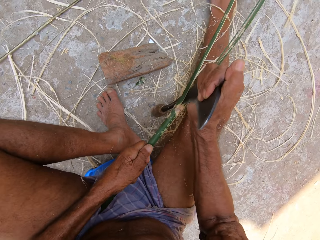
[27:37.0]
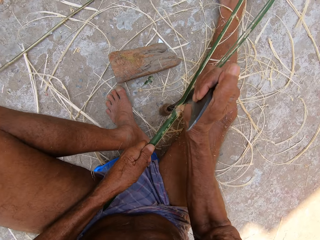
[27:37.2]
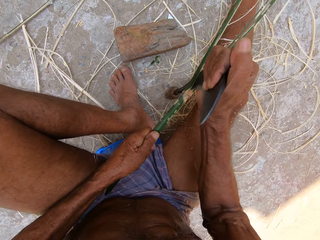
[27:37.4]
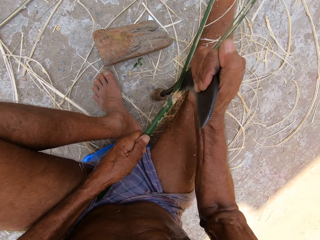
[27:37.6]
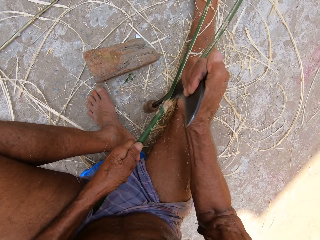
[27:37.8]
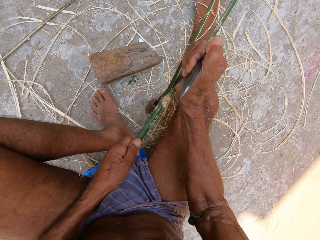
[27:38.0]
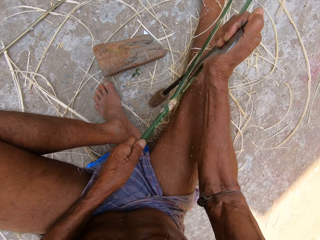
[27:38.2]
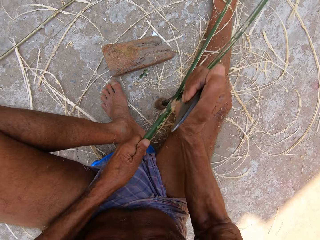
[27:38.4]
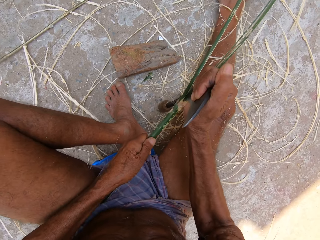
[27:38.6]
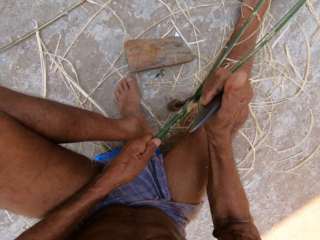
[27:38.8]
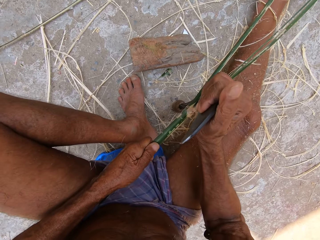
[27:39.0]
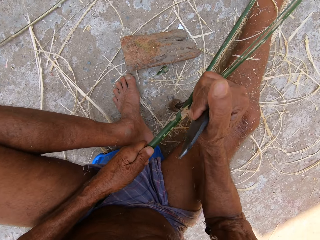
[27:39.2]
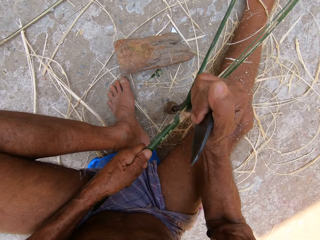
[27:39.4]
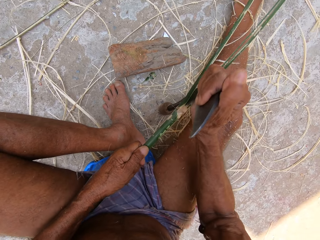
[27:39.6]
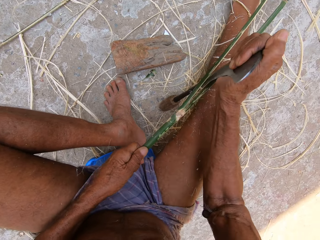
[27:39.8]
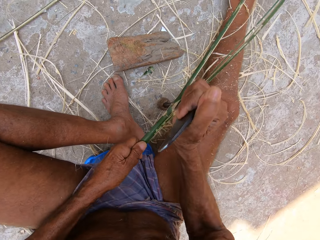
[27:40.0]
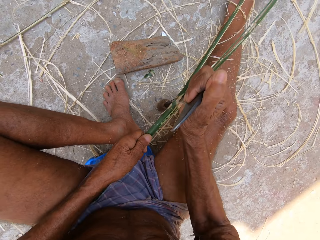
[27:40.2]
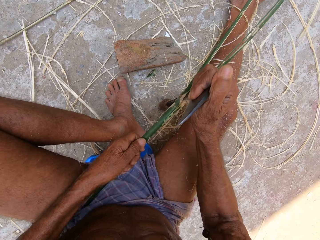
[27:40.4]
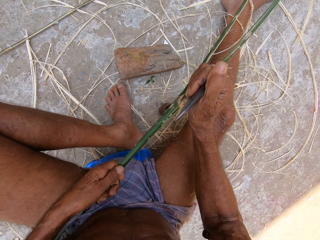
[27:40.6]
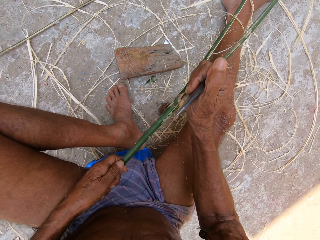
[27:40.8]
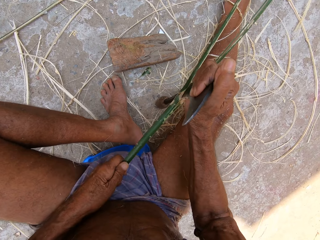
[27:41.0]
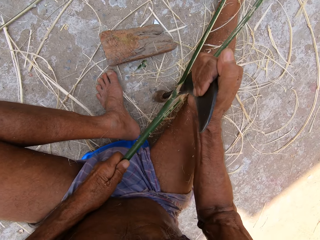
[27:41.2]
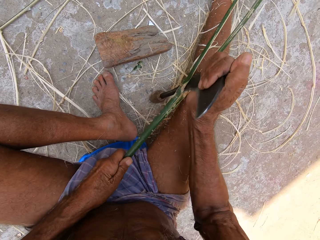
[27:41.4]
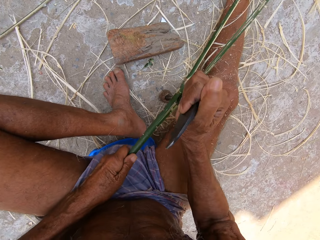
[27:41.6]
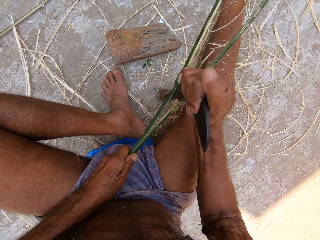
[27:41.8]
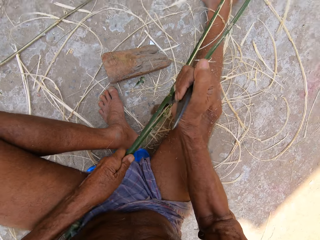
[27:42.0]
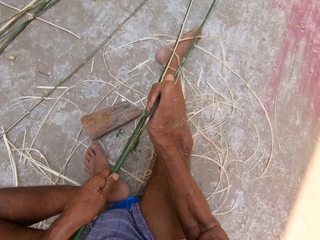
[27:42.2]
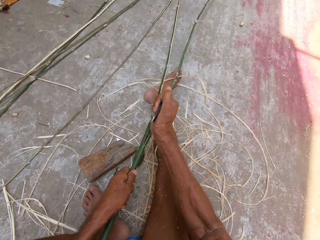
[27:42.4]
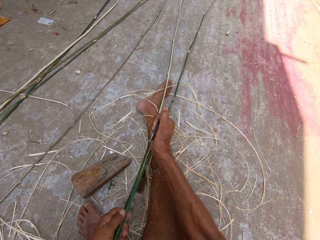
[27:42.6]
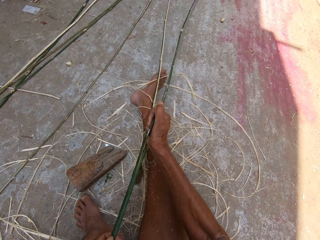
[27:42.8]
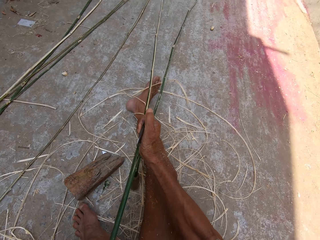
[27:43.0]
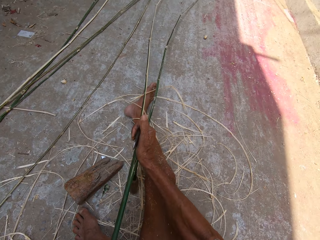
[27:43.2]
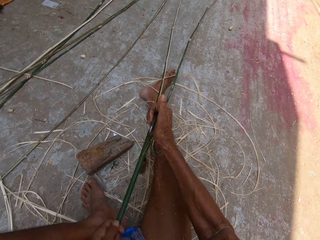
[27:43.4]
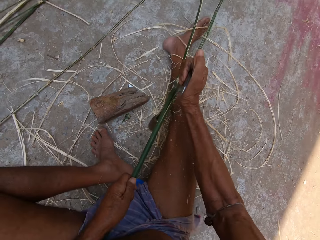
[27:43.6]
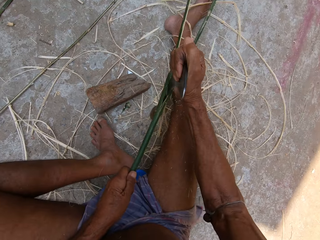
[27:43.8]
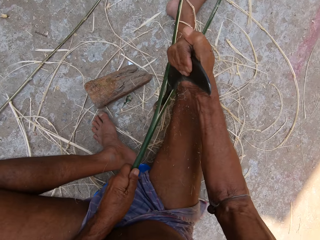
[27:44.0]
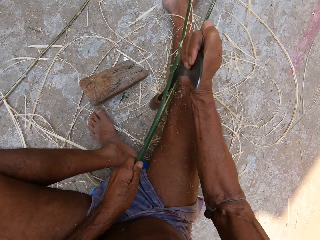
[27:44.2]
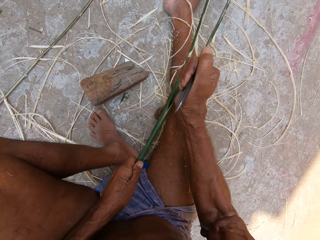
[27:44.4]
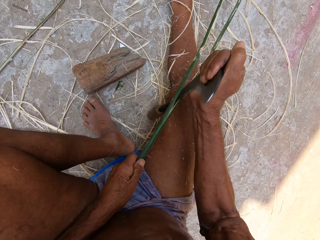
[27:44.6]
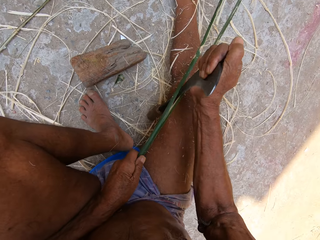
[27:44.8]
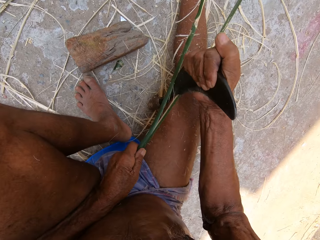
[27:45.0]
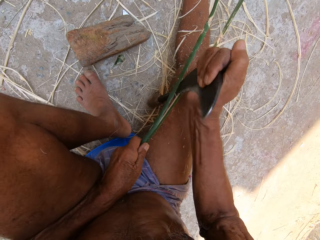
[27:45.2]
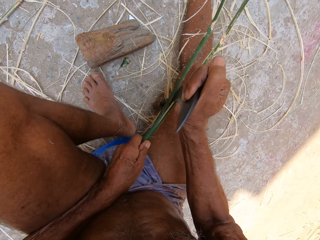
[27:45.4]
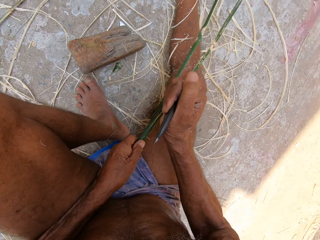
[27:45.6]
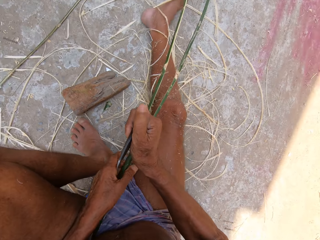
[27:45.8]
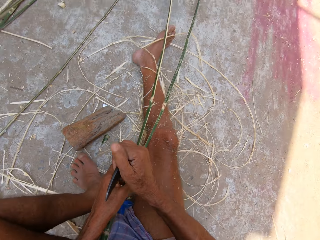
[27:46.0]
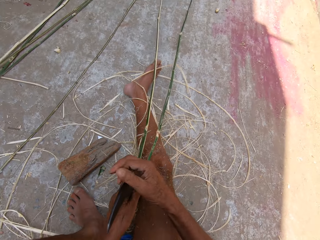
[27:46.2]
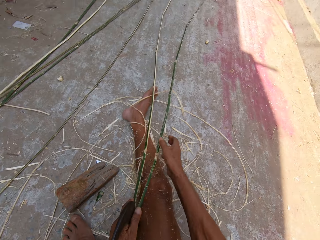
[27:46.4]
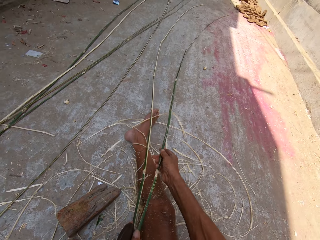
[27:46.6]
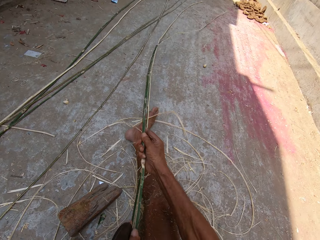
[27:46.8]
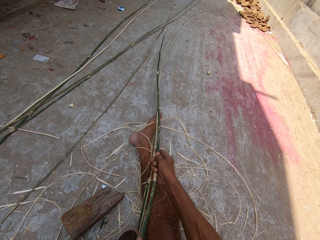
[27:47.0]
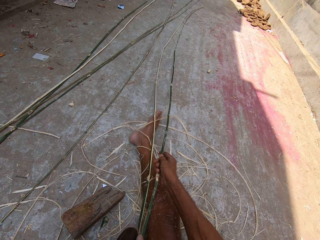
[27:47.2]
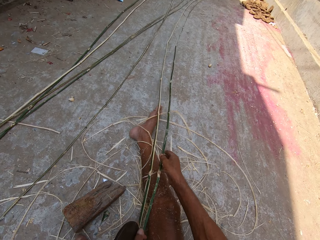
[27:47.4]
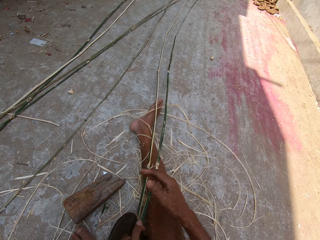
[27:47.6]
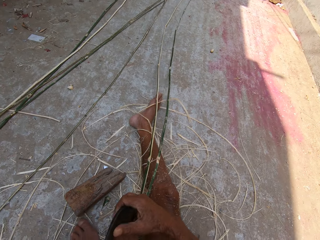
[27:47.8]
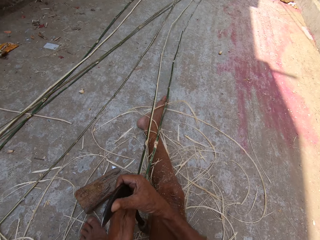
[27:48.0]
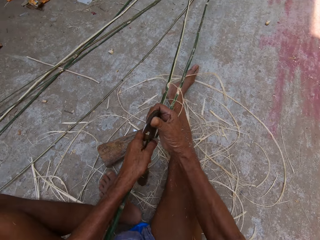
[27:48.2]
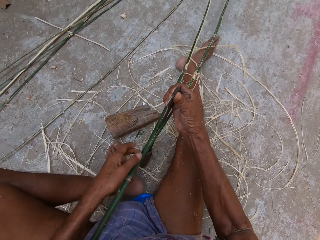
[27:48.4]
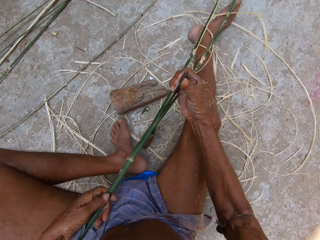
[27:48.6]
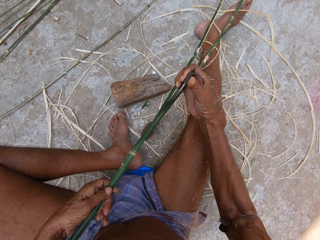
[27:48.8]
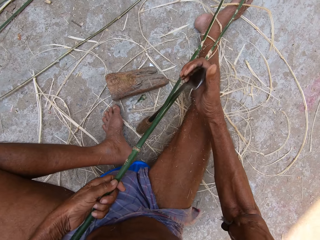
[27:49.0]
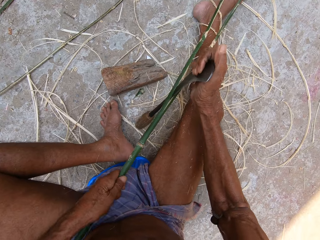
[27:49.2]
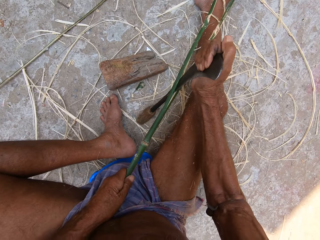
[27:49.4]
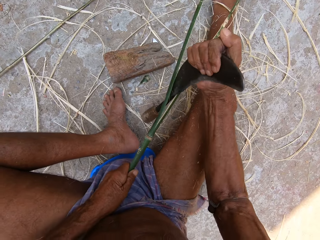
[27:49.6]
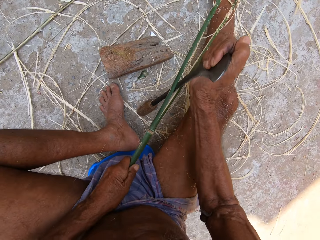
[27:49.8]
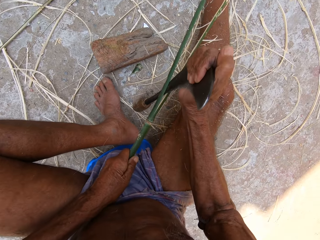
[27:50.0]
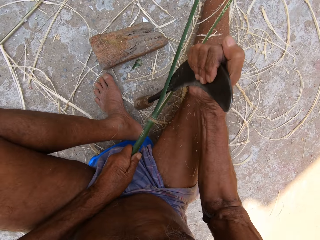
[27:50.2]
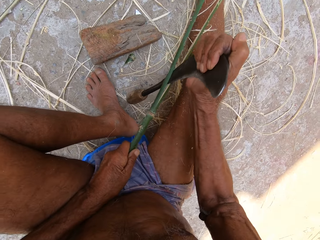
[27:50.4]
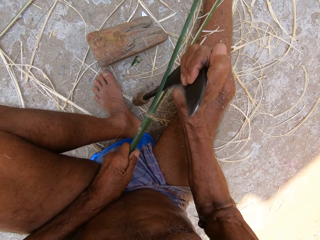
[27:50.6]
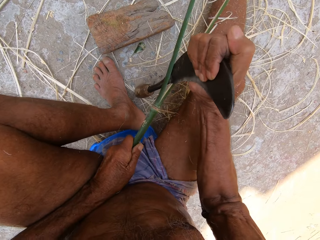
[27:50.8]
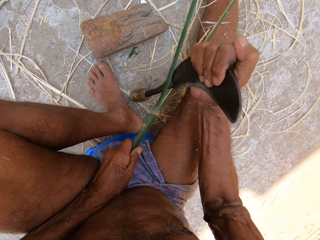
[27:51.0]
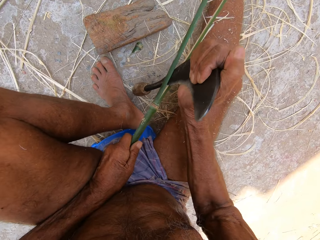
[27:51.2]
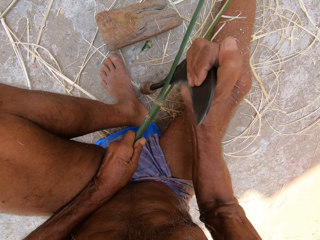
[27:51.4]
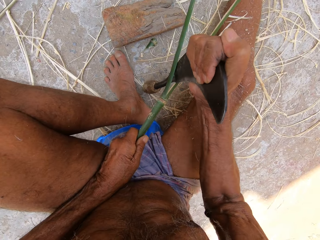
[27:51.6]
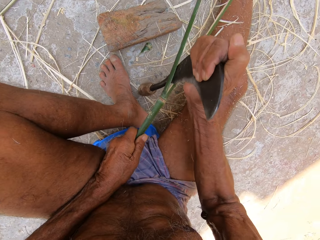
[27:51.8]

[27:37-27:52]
The camera wearer separates the fiber using a sickle. He separates it again. He passes the sickle from his right hand to his left hand. He moves the bamboo stick with his right hand. He passes the sickle from his left hand to his right hand. He holds the sickle. He holds the bamboo stick with his left hand. He splits the bamboo stick with the sickle in his right hand.

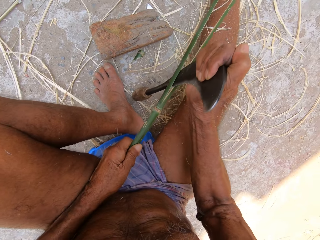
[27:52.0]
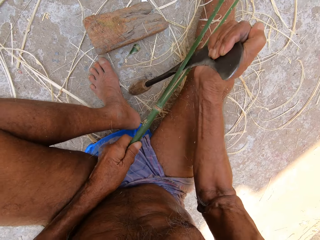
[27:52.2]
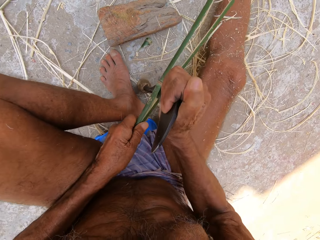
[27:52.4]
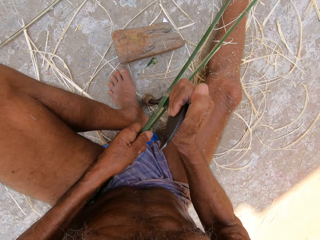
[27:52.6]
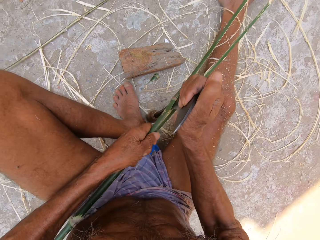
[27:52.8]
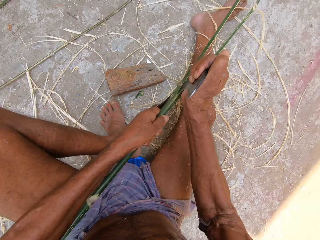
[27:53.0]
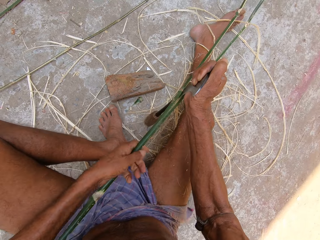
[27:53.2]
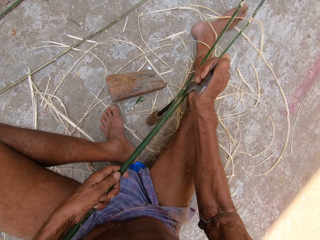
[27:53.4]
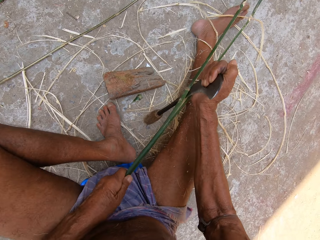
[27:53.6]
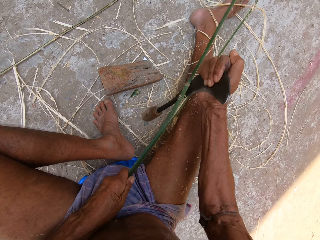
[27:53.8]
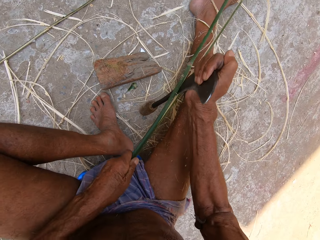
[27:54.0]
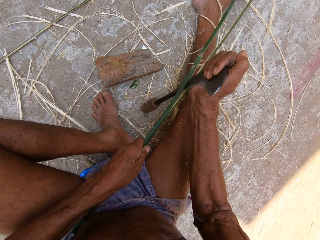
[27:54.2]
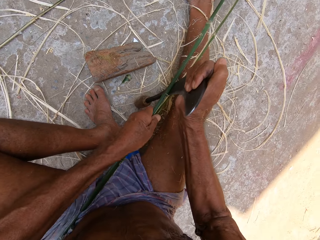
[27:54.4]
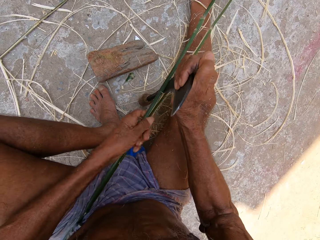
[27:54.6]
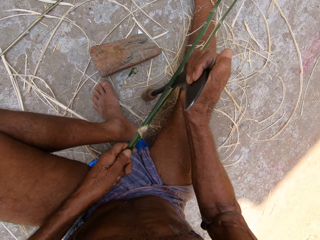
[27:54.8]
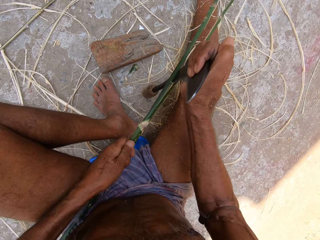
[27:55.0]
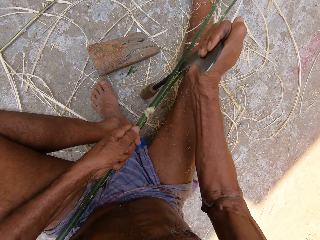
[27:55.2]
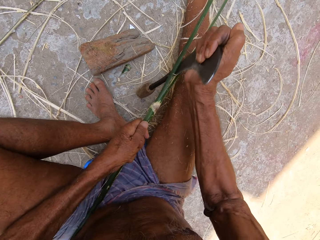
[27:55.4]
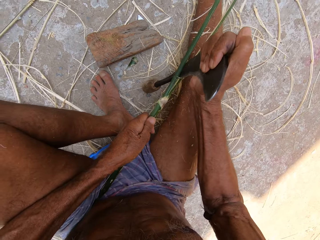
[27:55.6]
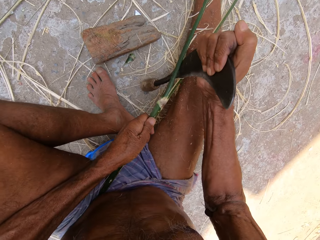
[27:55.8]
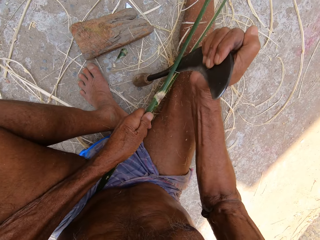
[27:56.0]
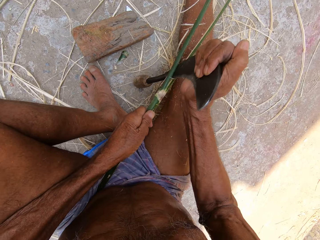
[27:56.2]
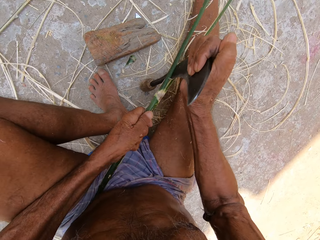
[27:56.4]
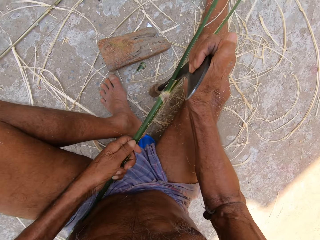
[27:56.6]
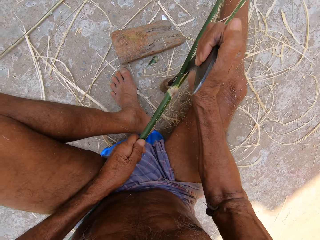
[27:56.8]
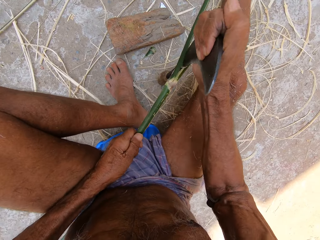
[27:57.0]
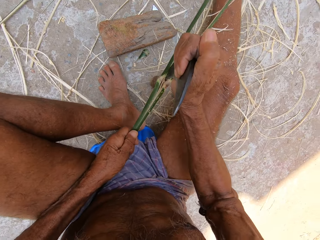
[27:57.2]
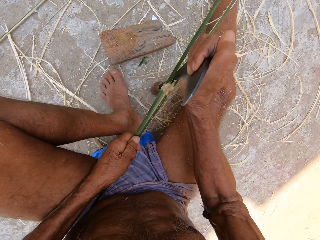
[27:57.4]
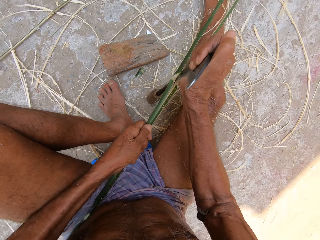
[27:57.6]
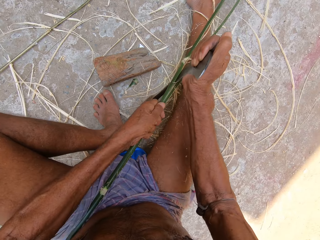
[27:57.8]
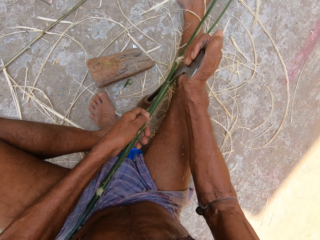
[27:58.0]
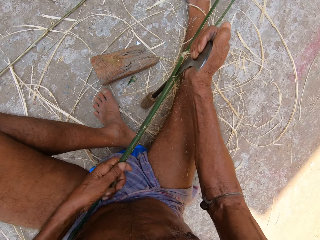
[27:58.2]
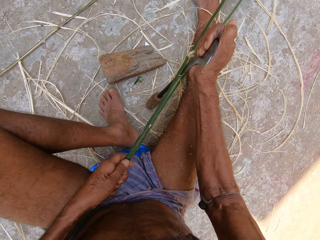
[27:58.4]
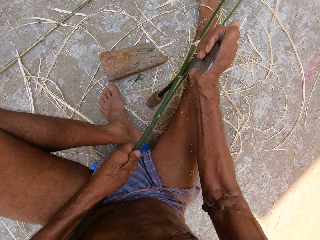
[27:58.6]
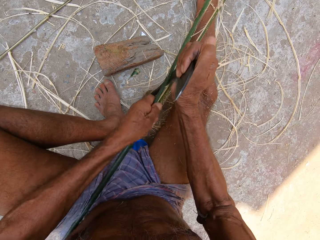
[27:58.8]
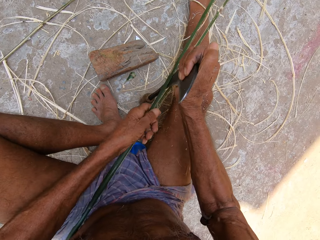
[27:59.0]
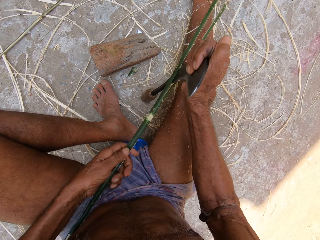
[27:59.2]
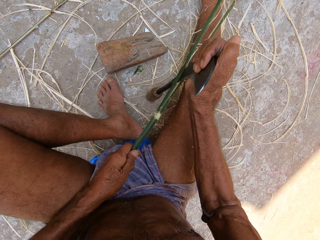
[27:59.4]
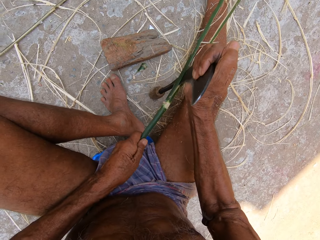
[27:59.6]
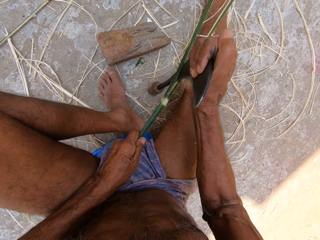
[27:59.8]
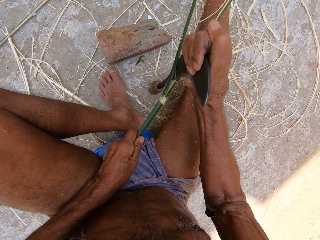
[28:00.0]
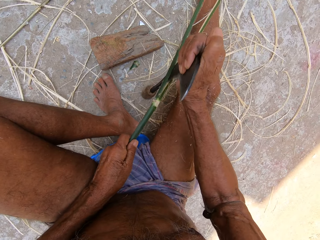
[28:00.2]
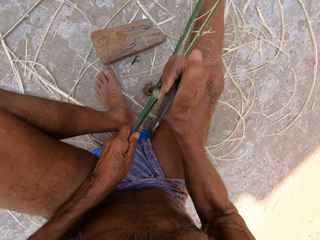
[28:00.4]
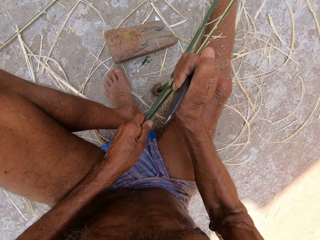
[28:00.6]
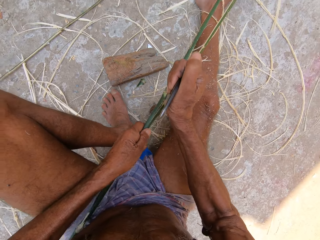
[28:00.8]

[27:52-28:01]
The camera wearer separates the fiber using a sickle. They separate it again. They push the fiber. They separate the fiber using the sickle.
